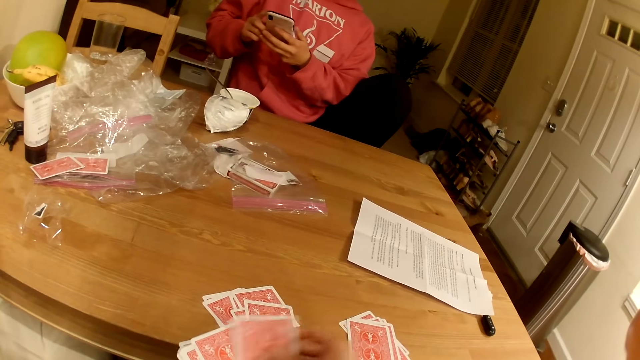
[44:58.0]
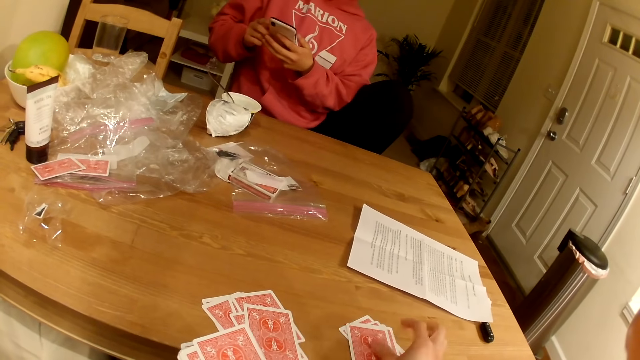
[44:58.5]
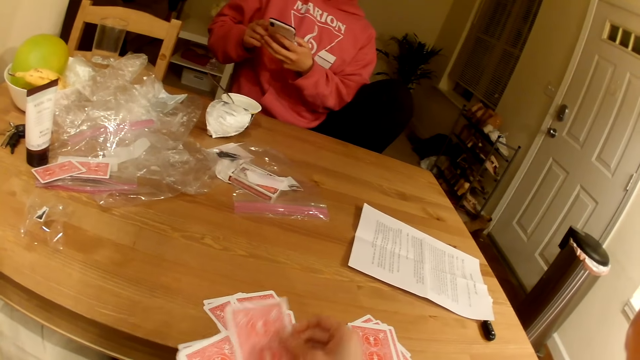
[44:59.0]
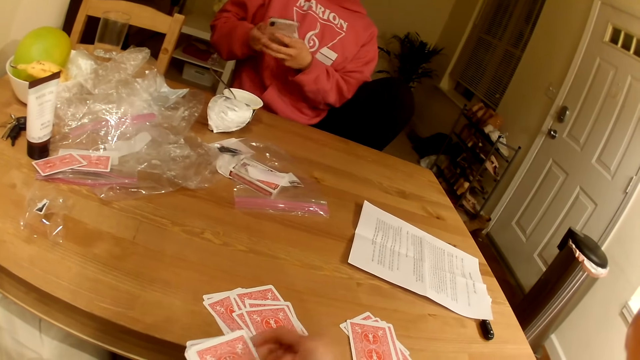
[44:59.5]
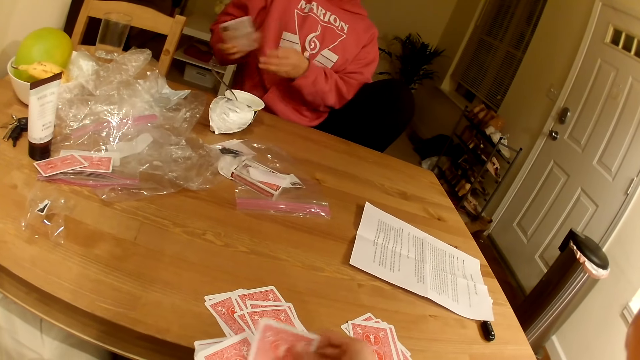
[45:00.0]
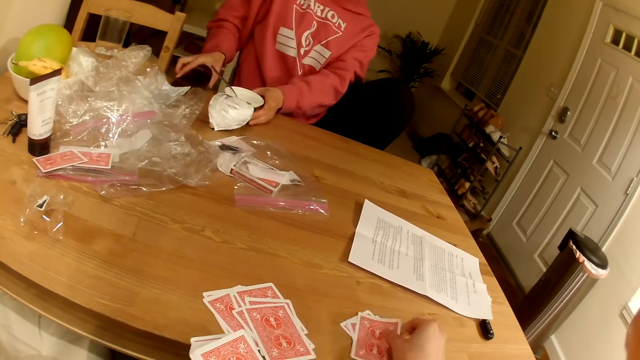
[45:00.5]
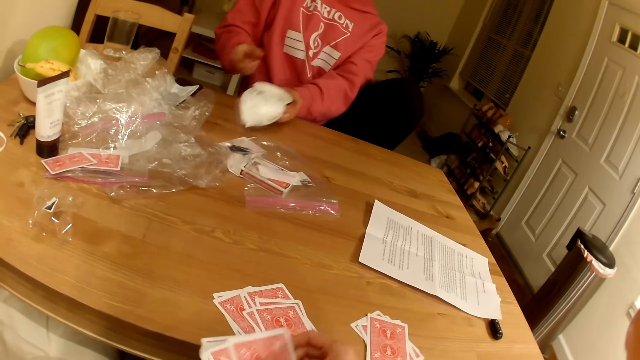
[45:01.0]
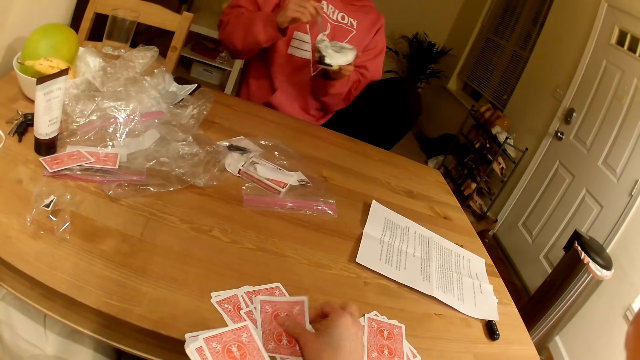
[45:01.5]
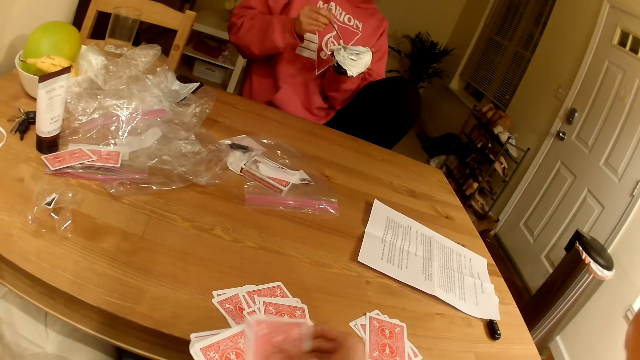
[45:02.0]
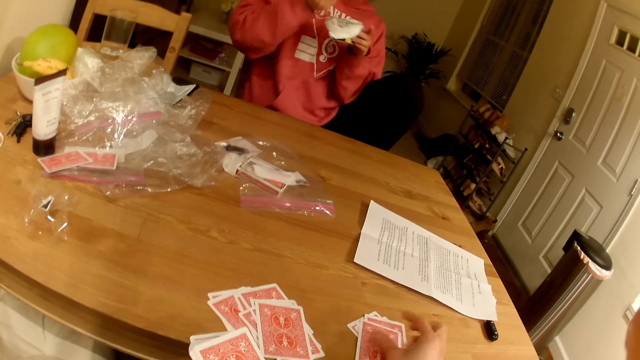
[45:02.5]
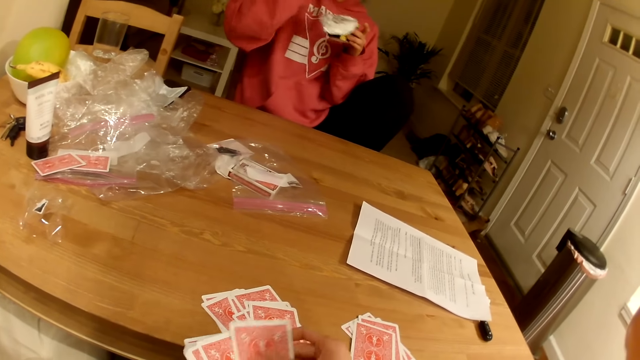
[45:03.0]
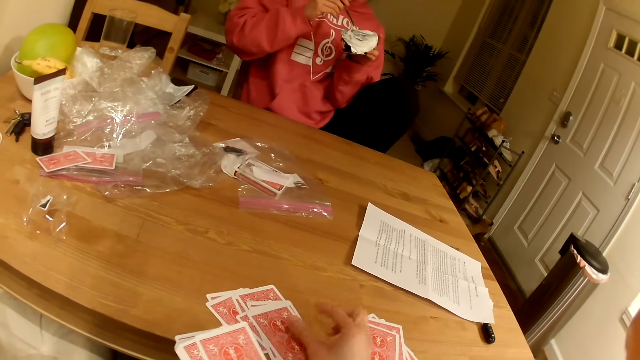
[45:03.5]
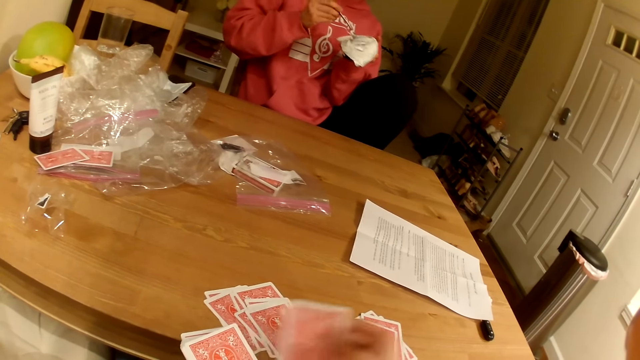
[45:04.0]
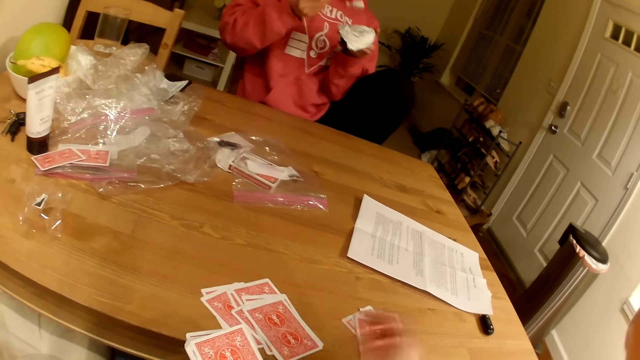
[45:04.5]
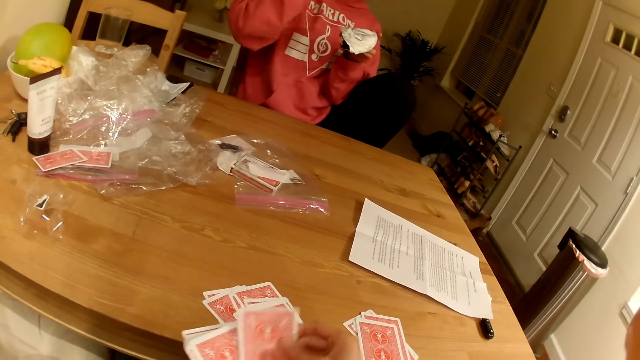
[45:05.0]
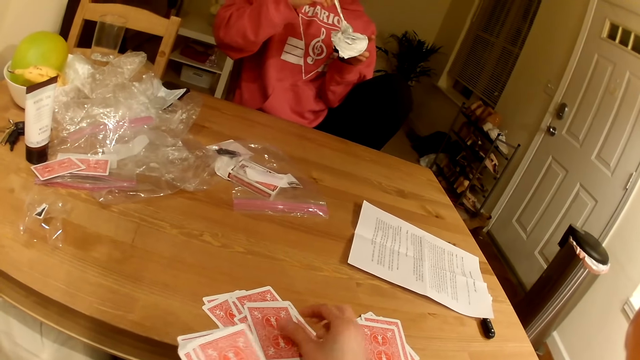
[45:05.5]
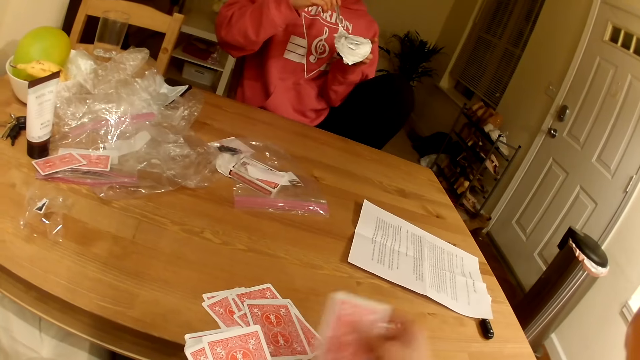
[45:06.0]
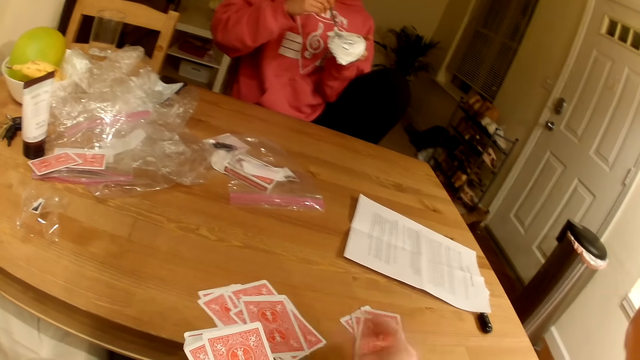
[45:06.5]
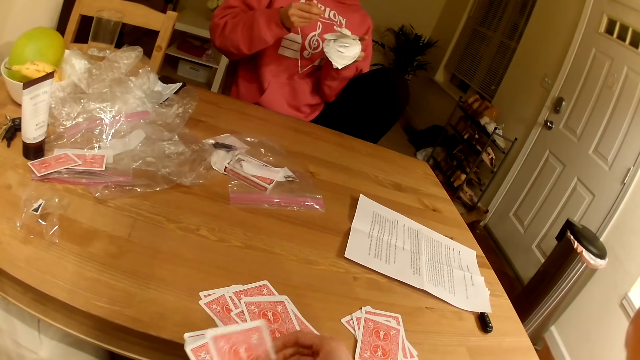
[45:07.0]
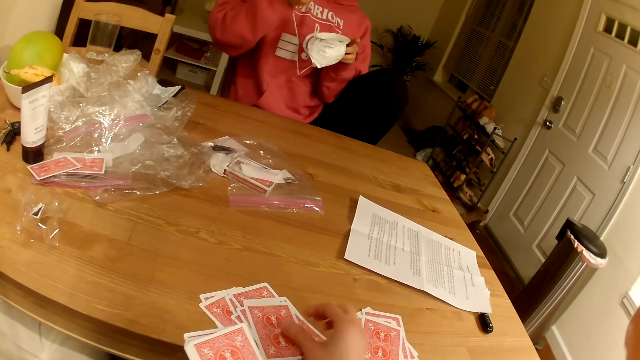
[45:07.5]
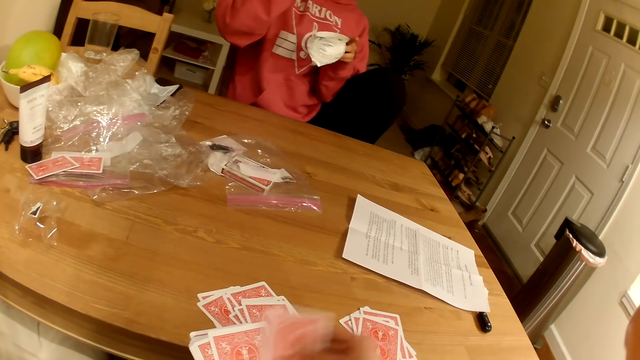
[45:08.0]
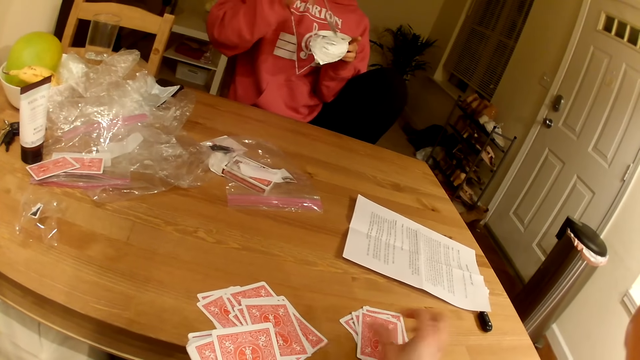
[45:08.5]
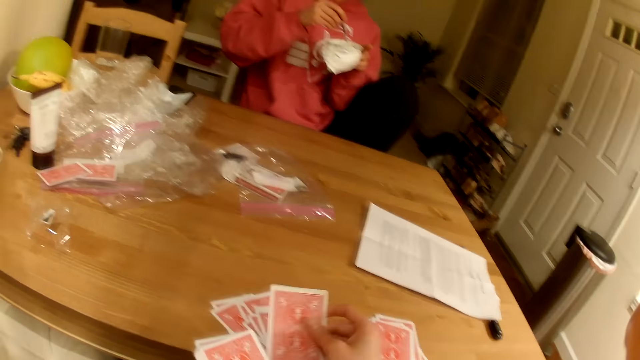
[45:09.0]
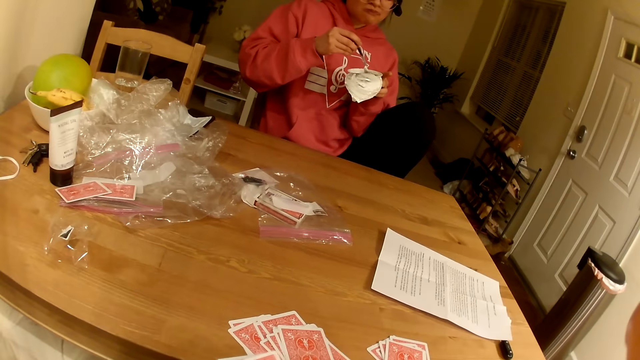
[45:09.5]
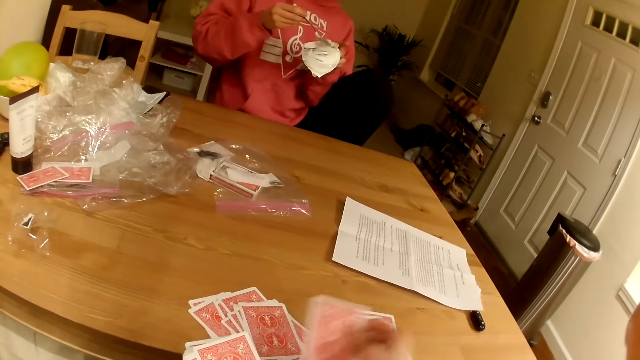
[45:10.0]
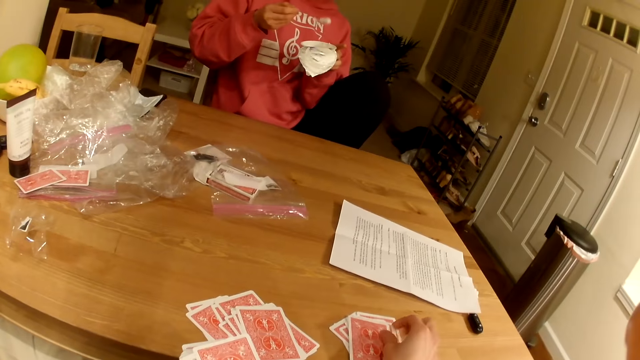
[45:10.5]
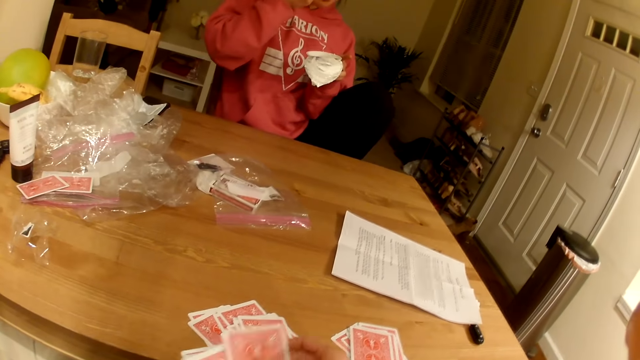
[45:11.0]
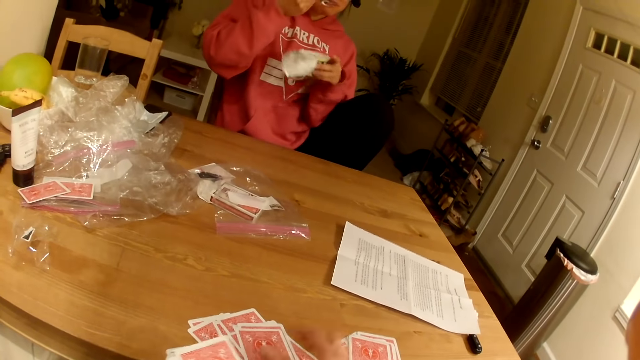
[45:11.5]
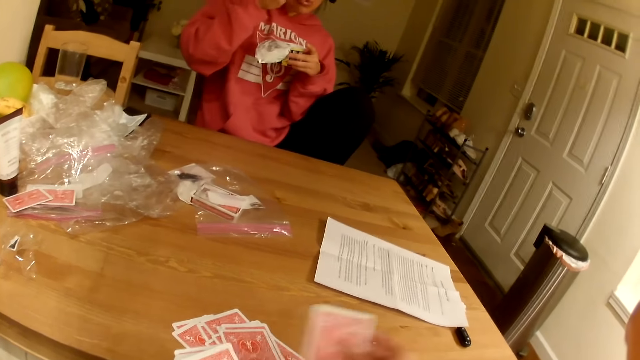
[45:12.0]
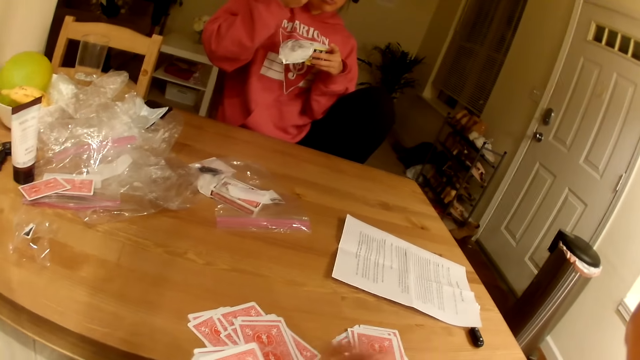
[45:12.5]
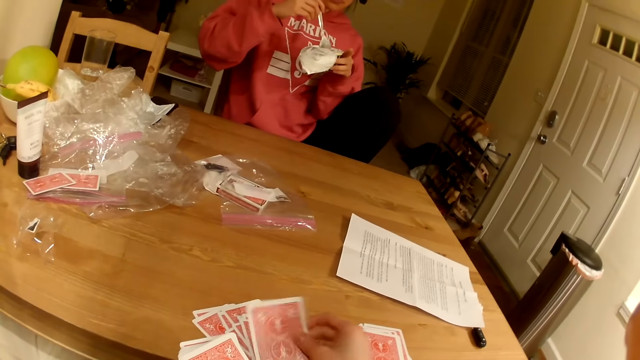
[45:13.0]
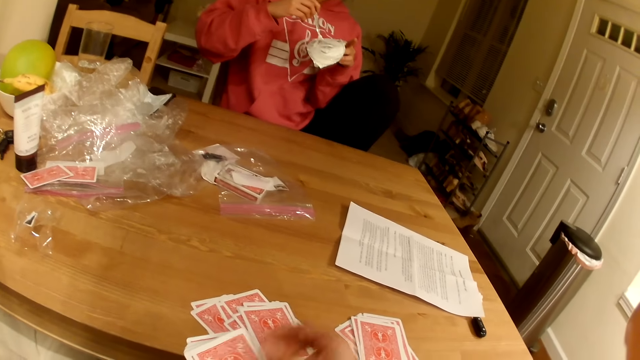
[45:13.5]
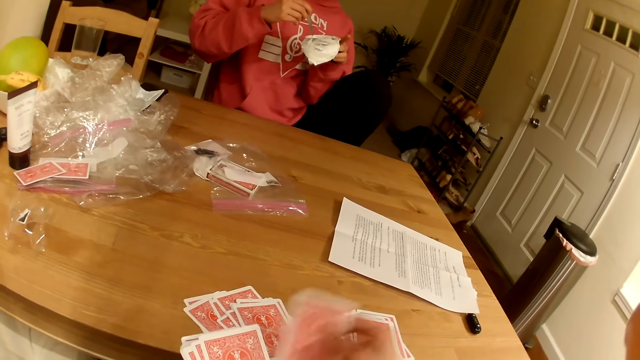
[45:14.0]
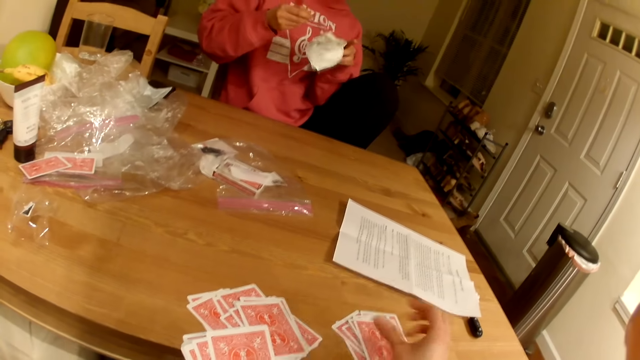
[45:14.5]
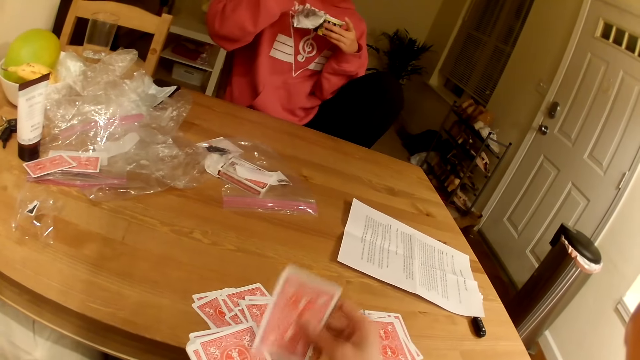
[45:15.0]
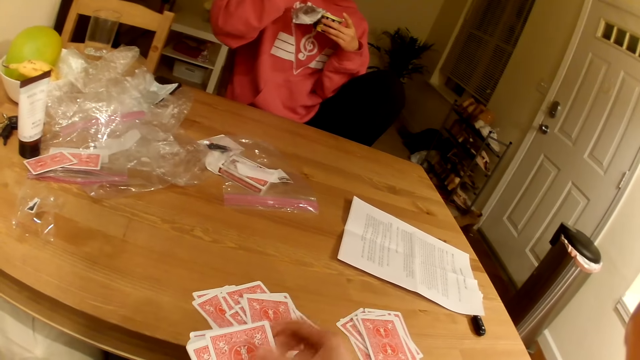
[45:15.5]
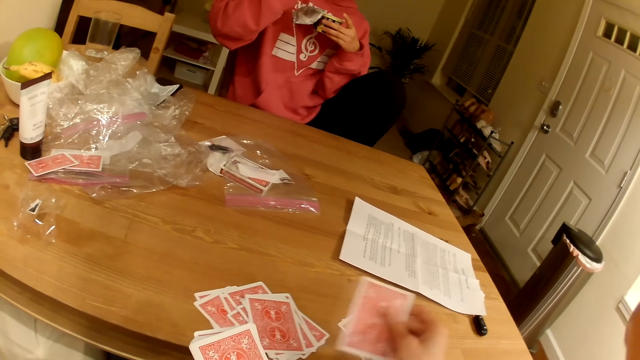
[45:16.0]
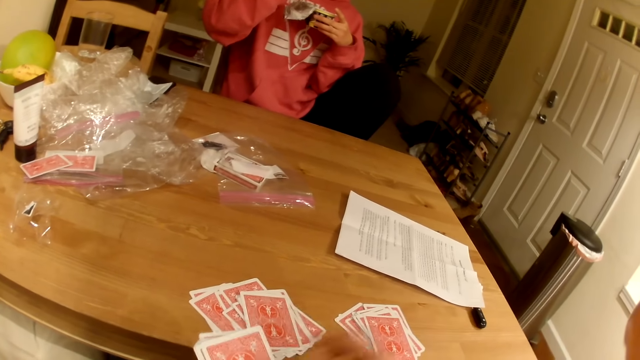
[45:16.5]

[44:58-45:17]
The lady scrolls through her phone. She puts the phone on the table. She puts the yoghurt can on the table. She picks up the yoghurt. She scoops yoghurt. She eats yoghurt. She scoops yoghurt. She eats yoghurt. She scoops yoghurt. She eats yoghurt. She scoops yoghurt. She eats yoghurt. She scoops yoghurt. She eats yoghurt. The camera wearer distributes the cards in her hand on the table.

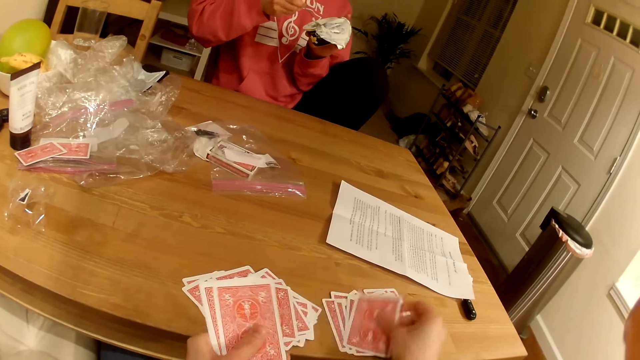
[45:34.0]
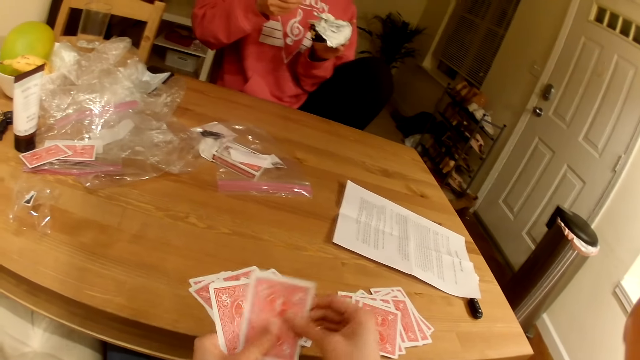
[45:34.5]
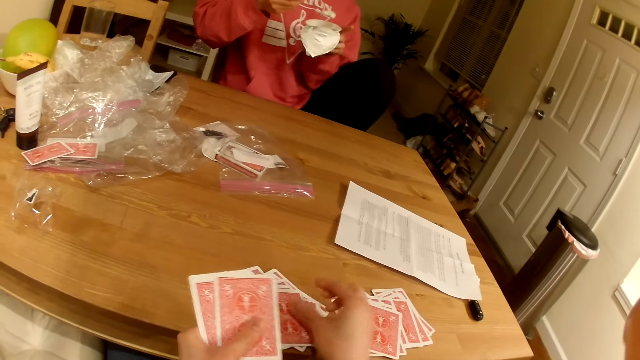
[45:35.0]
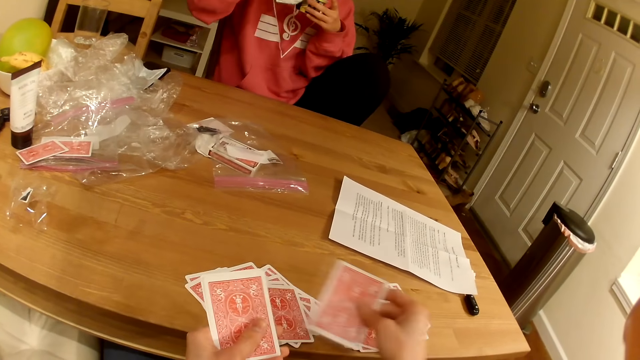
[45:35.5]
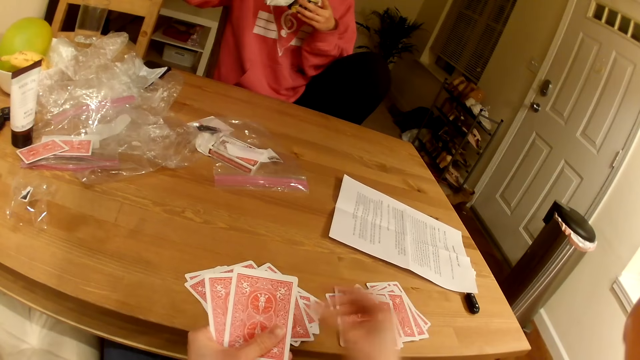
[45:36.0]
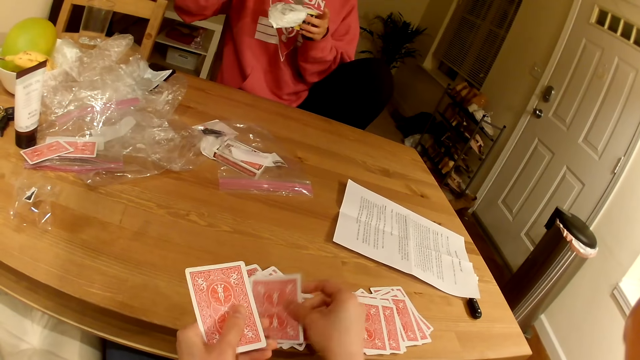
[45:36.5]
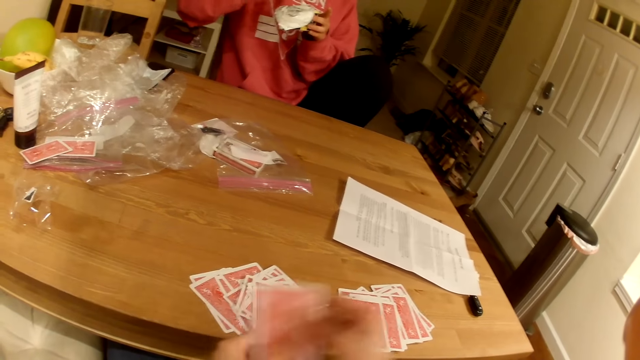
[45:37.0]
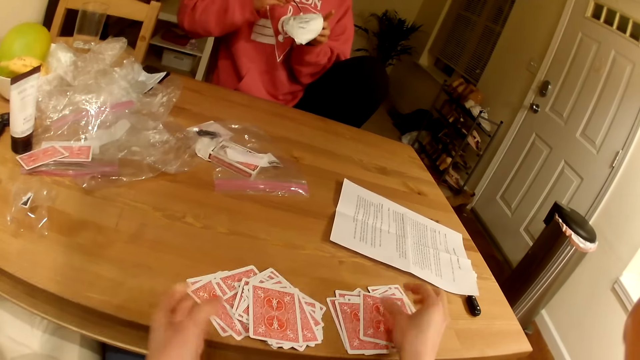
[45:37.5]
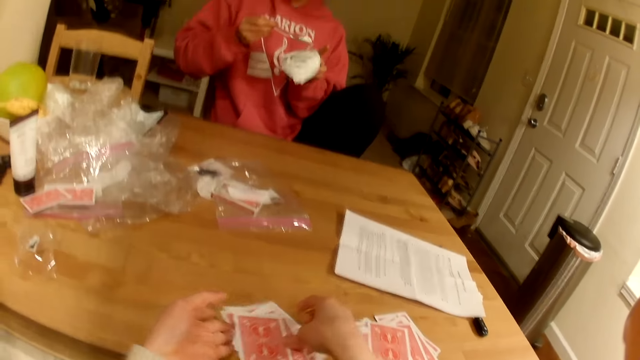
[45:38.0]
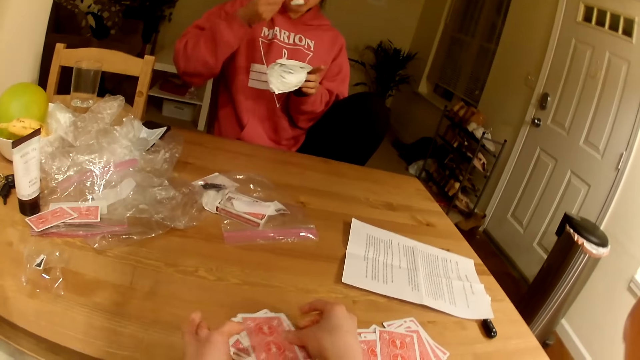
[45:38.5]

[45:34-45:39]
A woman eats the yoghurt. The camera wearer distributes the cards in her hand on the table. The woman eats the yoghurt.
